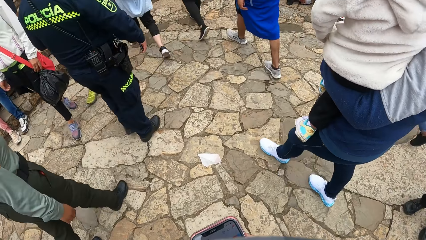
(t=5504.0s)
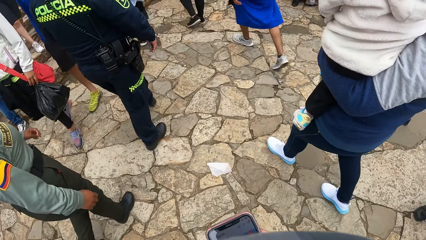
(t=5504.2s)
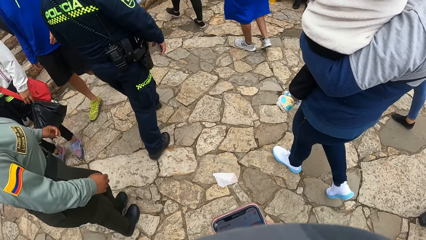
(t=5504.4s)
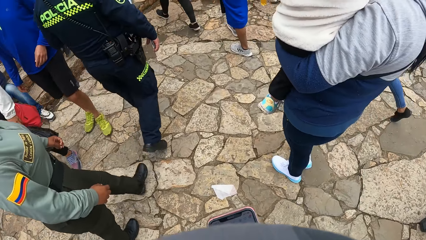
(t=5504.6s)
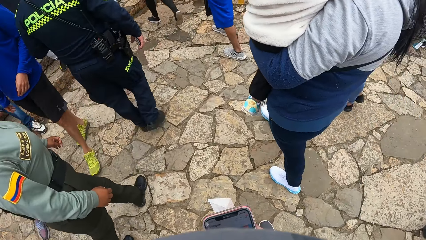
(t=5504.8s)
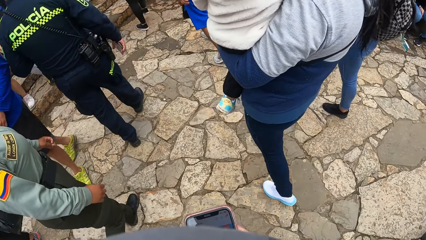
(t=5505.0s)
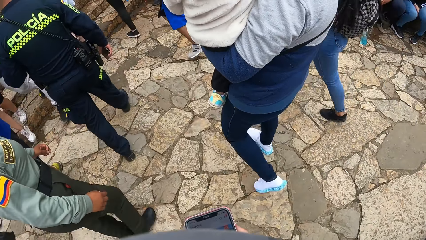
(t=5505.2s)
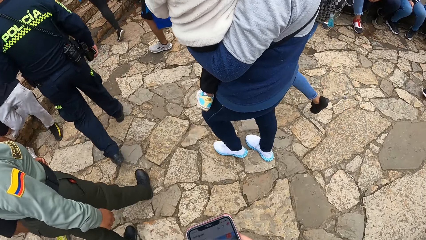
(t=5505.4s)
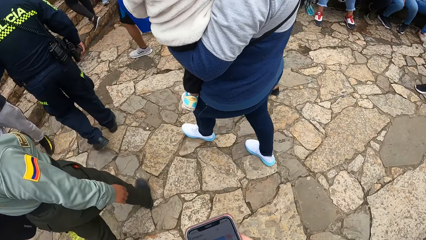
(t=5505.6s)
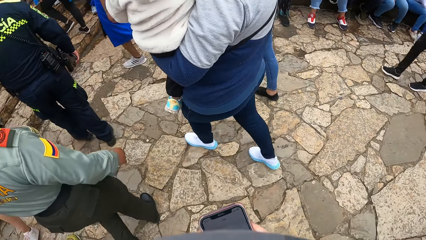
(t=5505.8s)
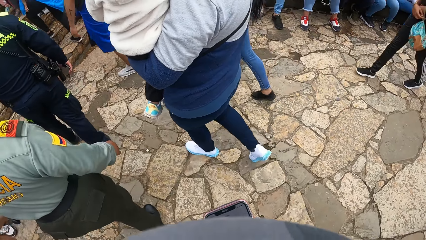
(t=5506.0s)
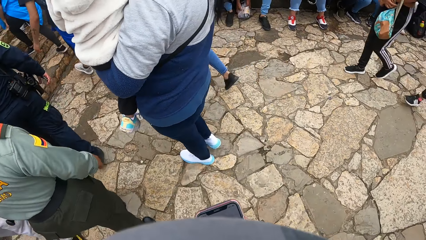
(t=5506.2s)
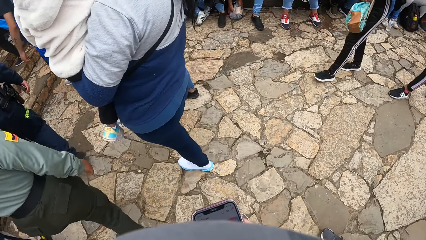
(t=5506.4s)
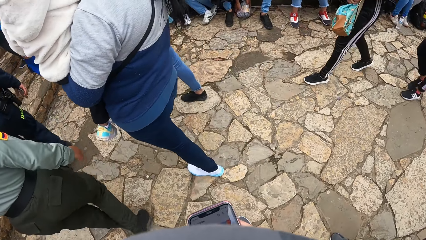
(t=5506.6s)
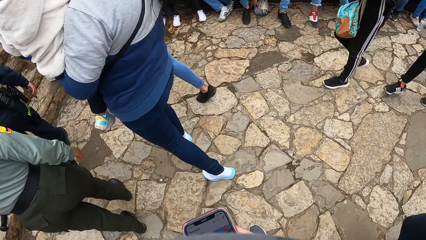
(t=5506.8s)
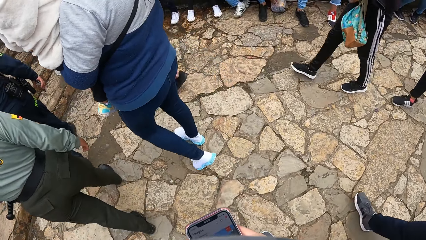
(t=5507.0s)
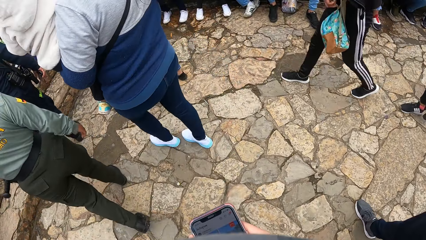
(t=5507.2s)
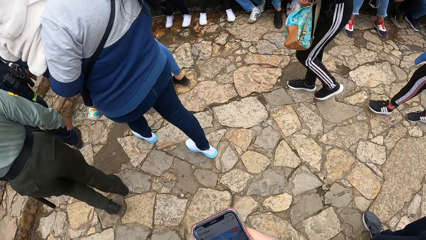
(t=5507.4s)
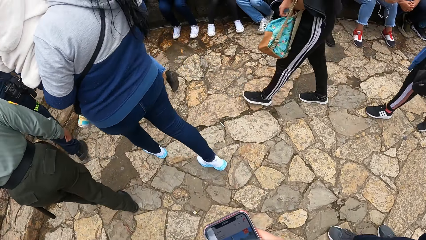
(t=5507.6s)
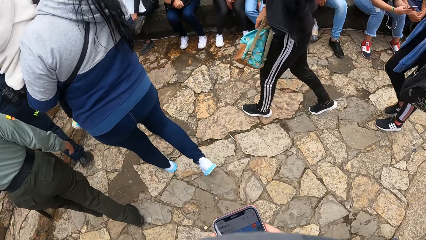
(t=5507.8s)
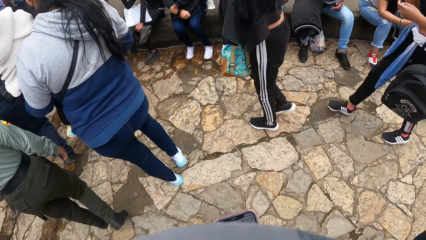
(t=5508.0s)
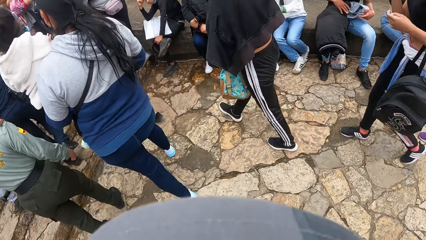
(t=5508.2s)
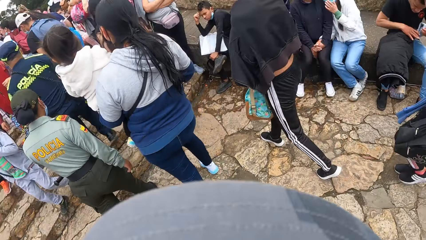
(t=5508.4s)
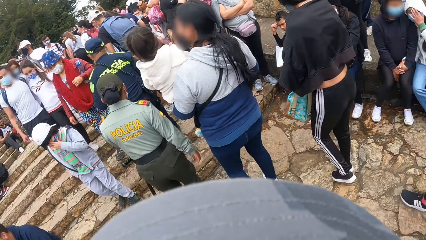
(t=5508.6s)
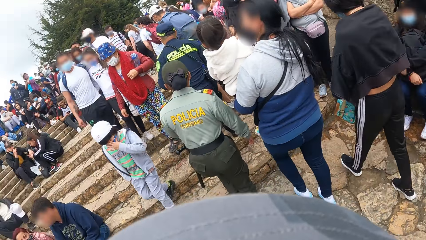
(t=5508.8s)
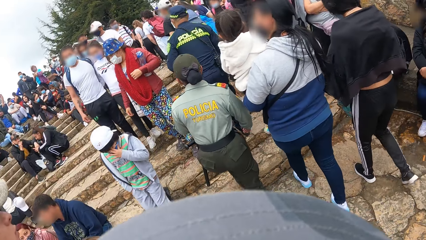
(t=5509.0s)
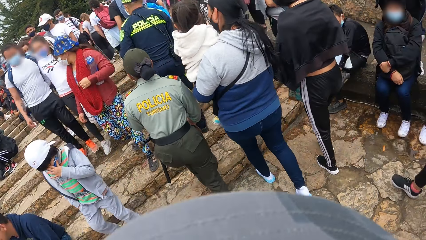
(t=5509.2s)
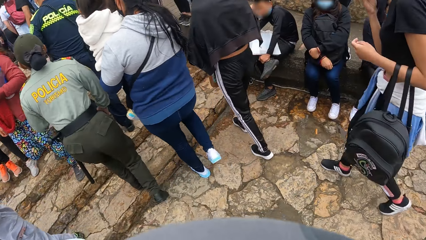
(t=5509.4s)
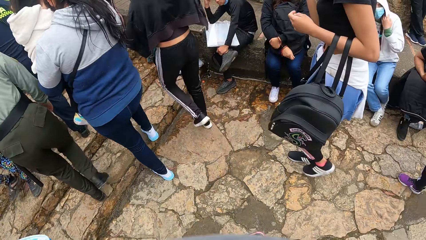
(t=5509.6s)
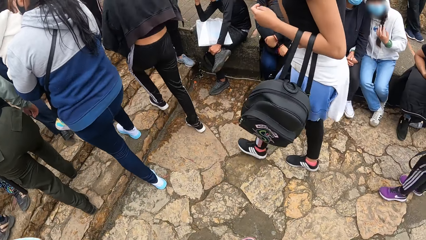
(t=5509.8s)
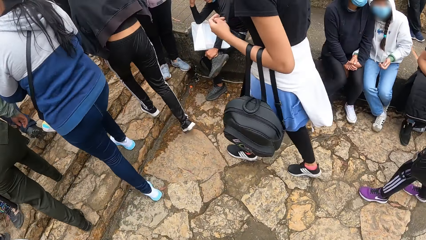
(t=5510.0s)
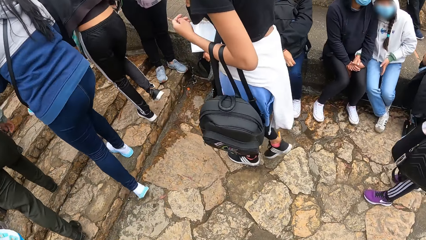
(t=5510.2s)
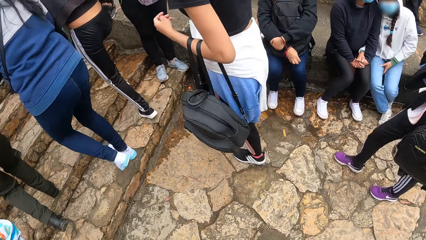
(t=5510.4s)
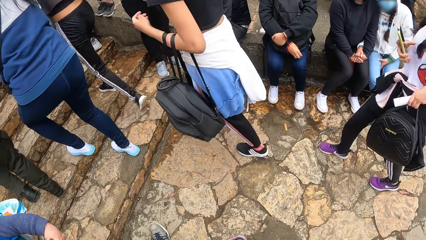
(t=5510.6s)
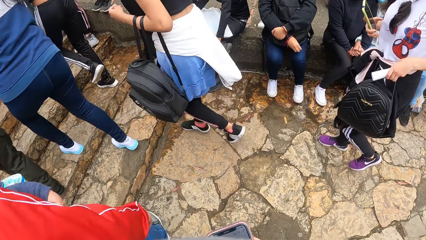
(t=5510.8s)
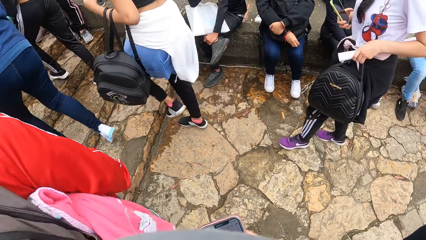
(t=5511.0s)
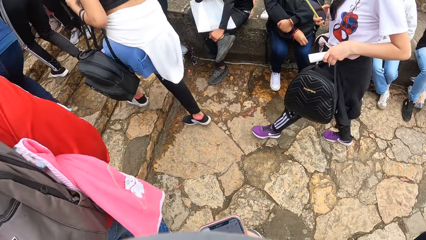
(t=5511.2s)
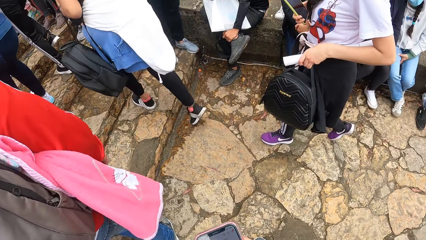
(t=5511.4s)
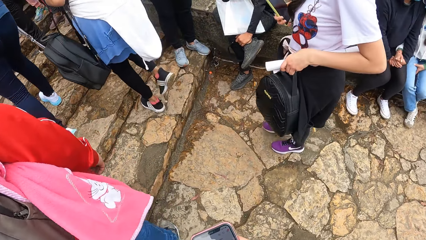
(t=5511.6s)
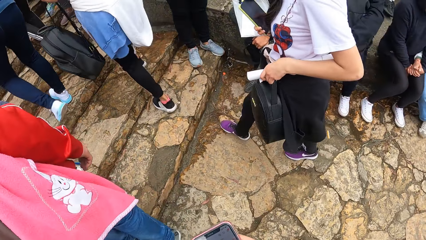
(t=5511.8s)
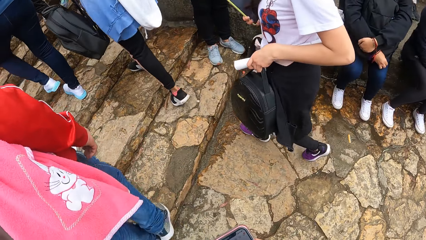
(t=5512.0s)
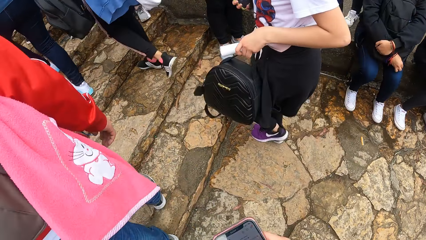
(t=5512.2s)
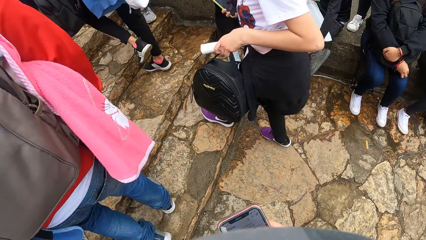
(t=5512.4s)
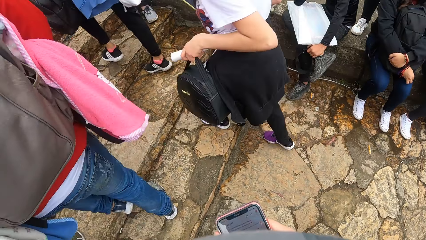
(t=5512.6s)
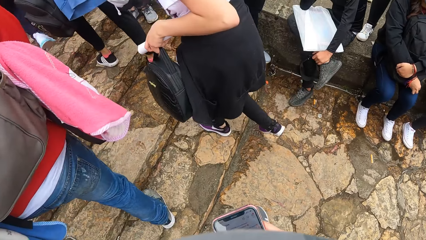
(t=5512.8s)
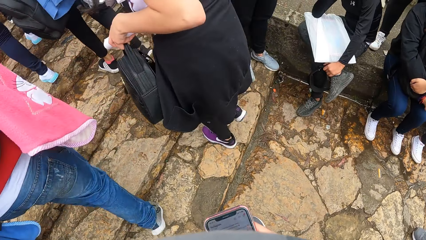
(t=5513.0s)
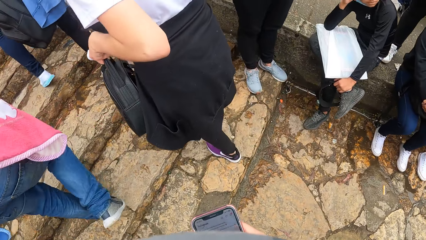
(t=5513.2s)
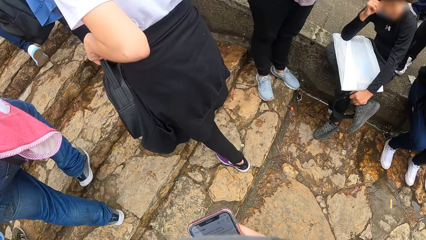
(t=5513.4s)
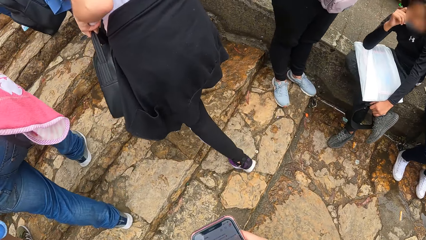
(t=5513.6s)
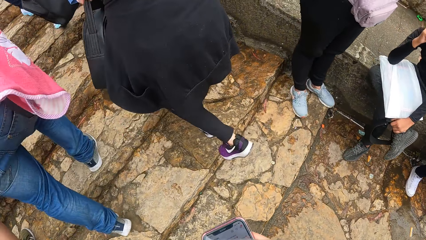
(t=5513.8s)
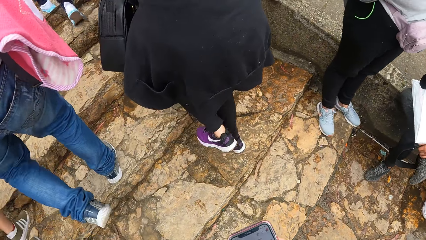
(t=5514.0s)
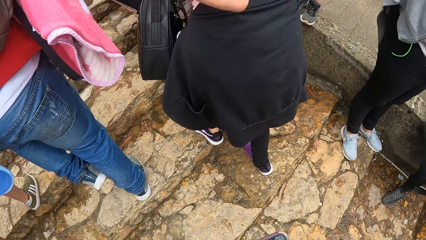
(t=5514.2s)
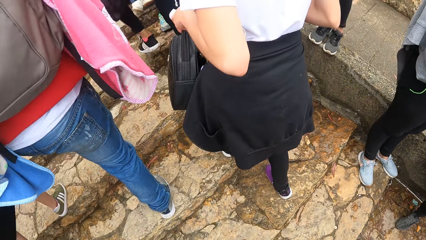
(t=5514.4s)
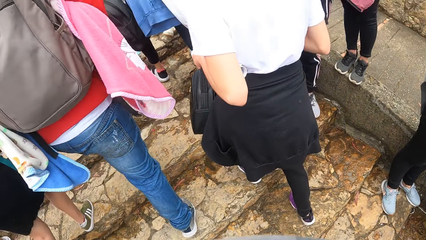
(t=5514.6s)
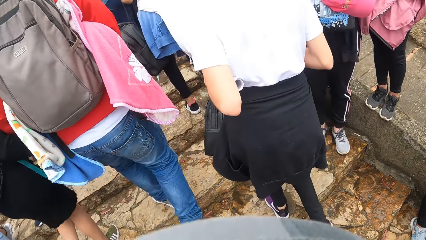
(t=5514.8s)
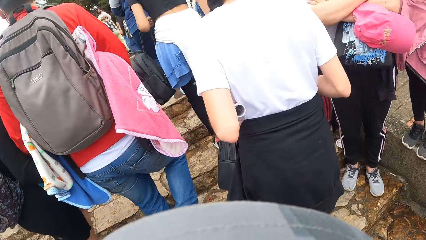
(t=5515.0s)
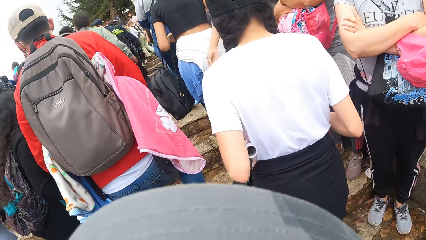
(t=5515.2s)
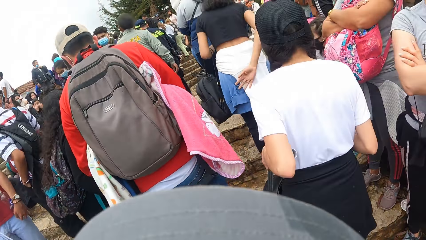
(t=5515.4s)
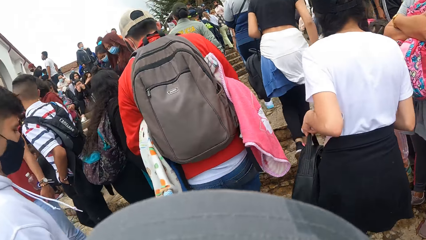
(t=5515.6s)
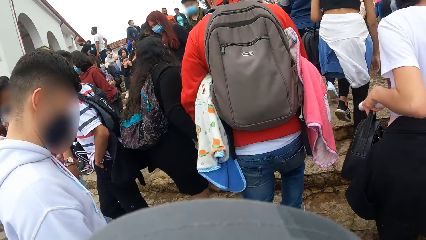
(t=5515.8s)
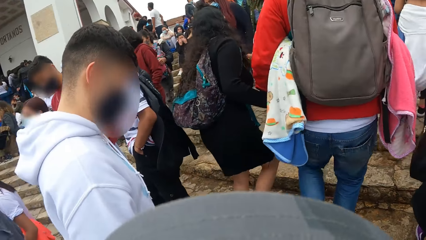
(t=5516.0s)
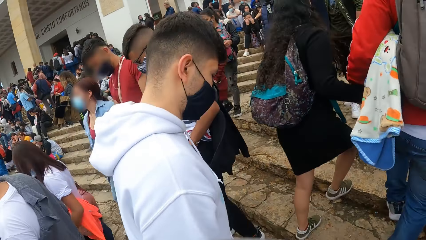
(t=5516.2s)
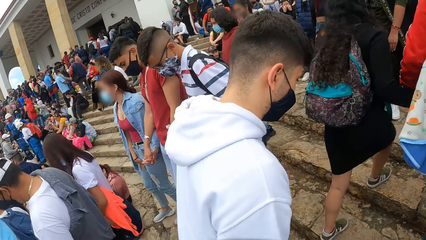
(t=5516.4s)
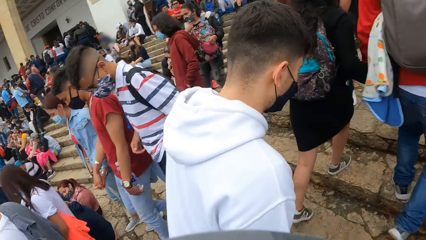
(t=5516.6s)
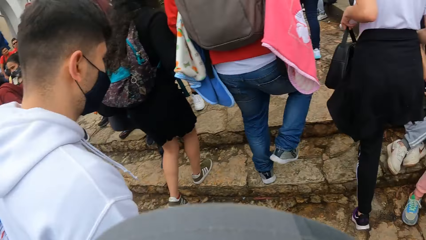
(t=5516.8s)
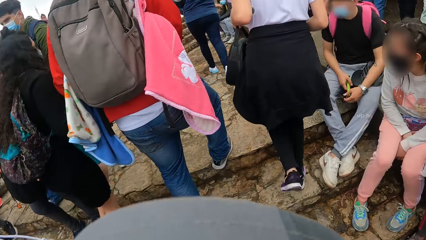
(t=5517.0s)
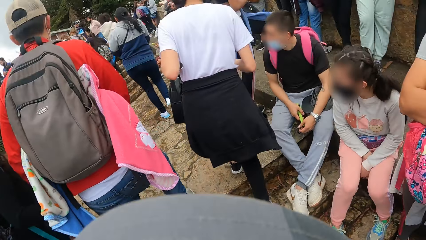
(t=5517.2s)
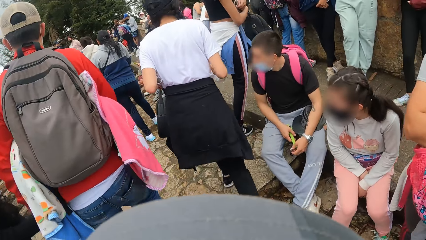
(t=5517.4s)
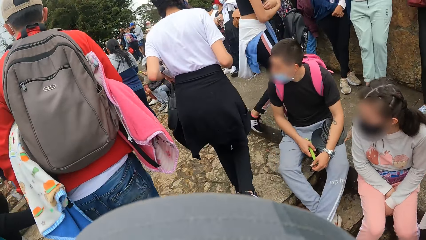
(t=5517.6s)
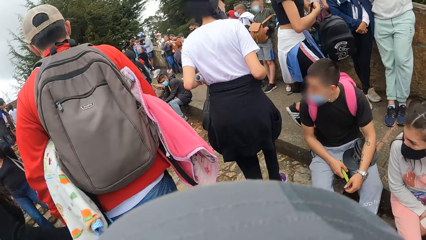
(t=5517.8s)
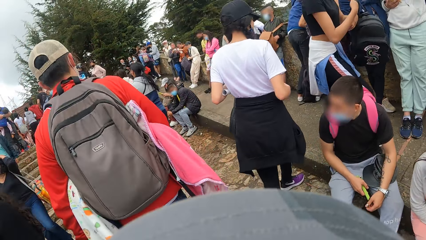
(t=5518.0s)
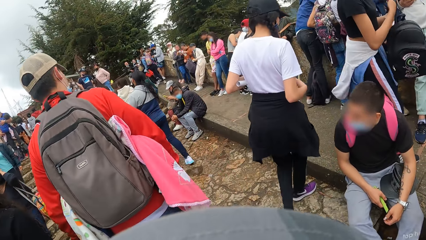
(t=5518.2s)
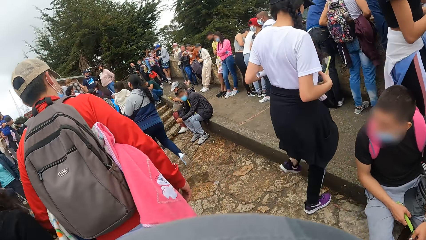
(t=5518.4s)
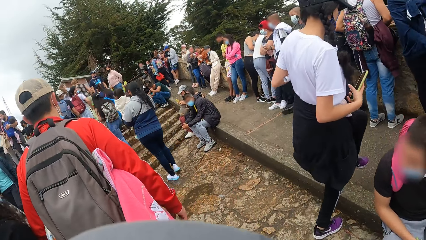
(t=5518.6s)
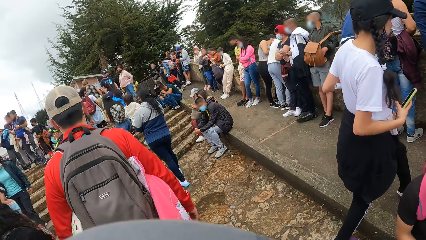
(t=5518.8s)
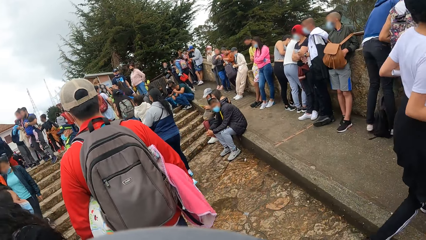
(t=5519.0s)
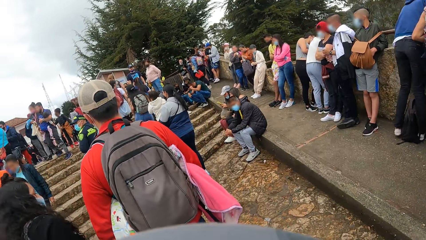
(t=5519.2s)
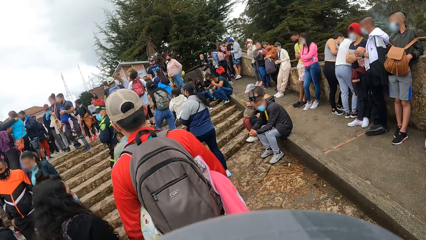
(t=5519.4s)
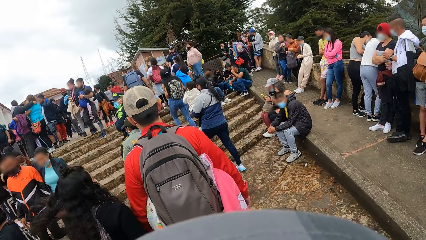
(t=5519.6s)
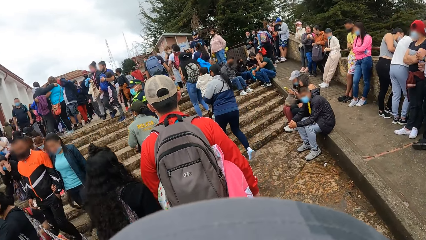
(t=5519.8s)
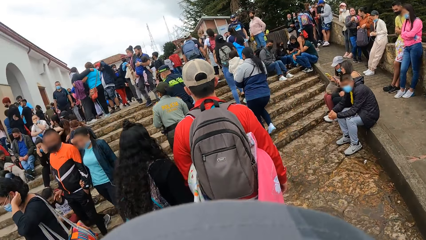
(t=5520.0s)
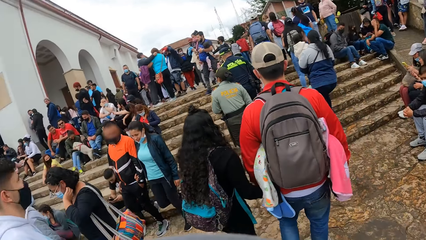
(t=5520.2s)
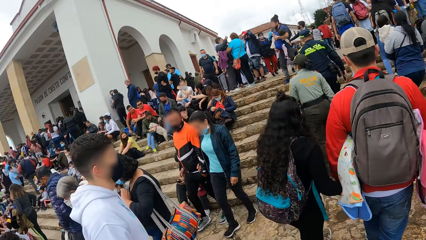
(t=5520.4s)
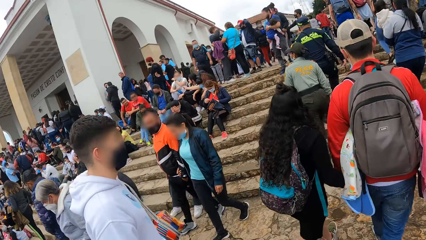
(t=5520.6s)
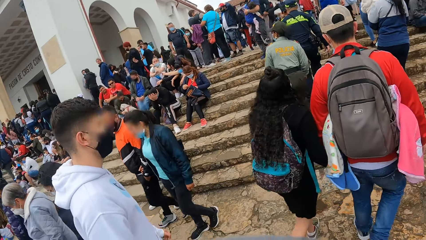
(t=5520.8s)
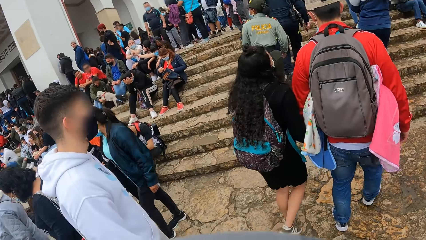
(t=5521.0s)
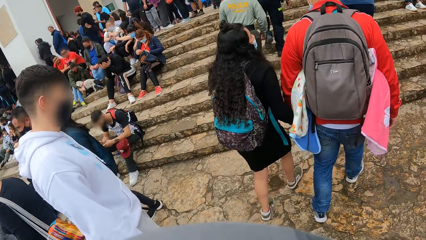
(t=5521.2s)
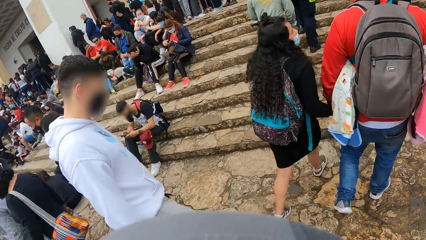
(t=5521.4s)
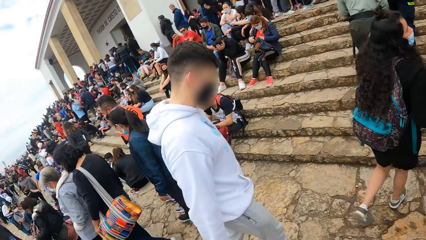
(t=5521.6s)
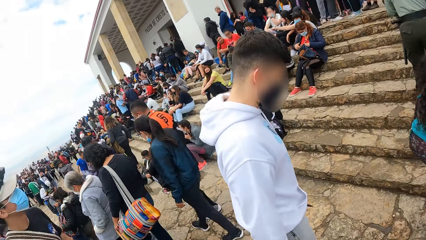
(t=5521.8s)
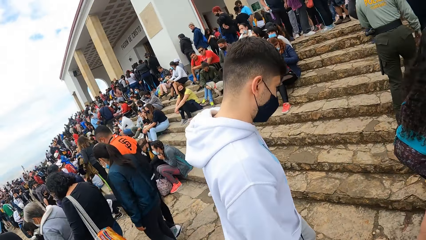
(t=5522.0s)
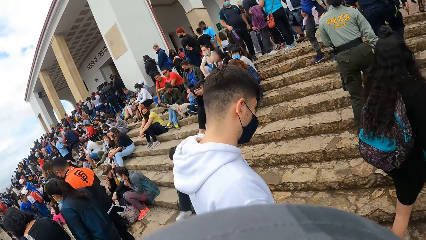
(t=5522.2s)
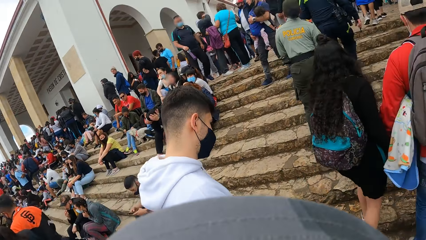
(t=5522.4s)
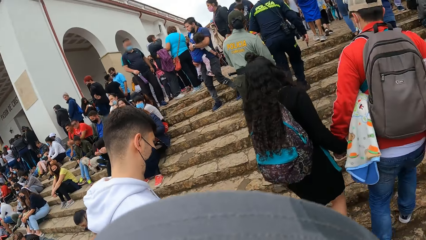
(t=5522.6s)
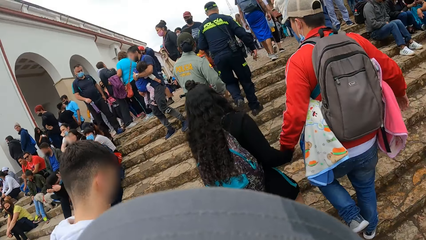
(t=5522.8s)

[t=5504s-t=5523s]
The camera wearer scrolls their phone. They climb on the stairs. They walk up a bridge.
